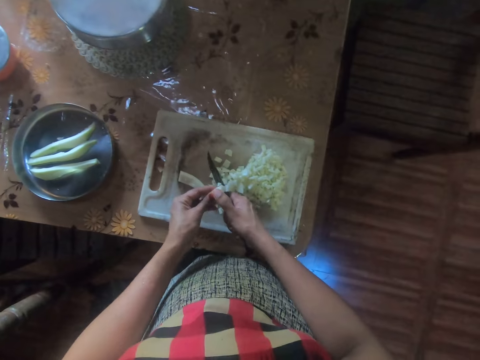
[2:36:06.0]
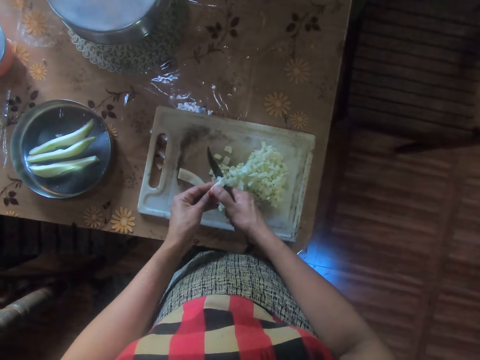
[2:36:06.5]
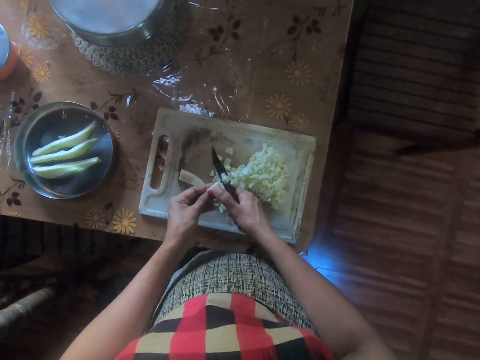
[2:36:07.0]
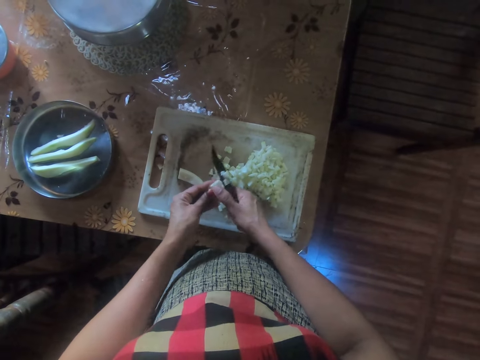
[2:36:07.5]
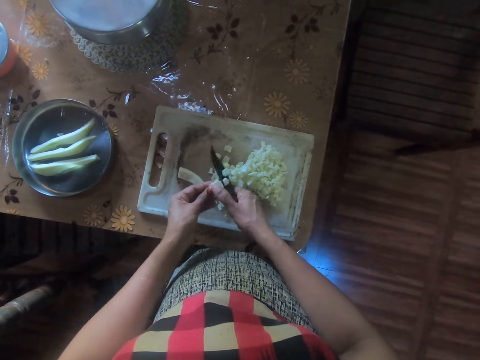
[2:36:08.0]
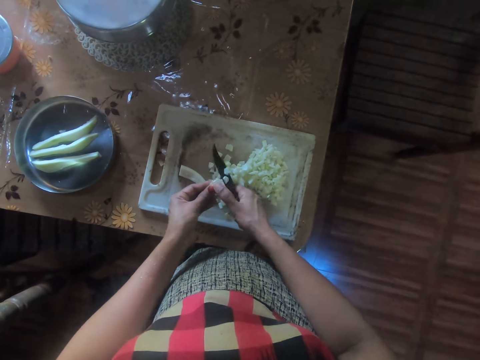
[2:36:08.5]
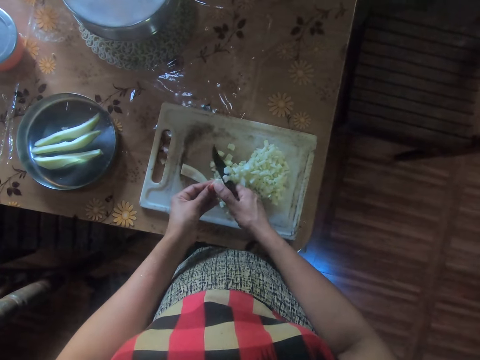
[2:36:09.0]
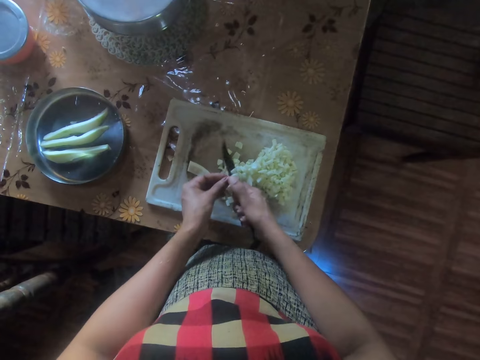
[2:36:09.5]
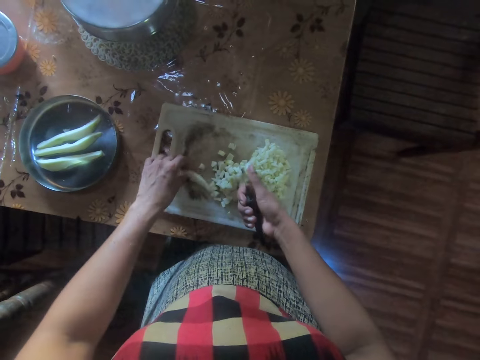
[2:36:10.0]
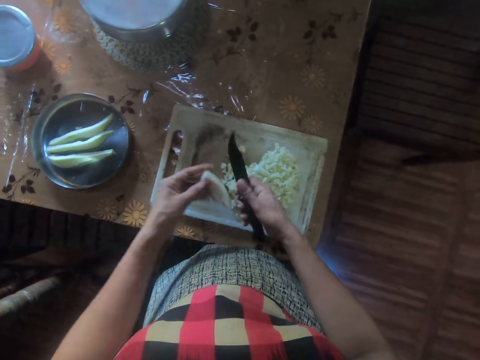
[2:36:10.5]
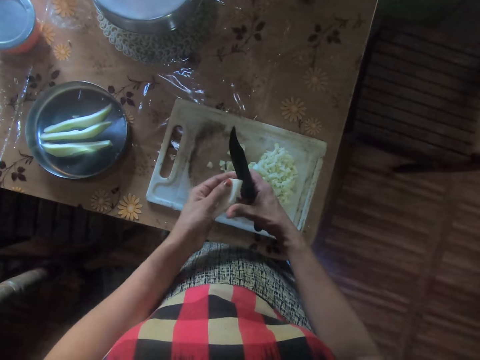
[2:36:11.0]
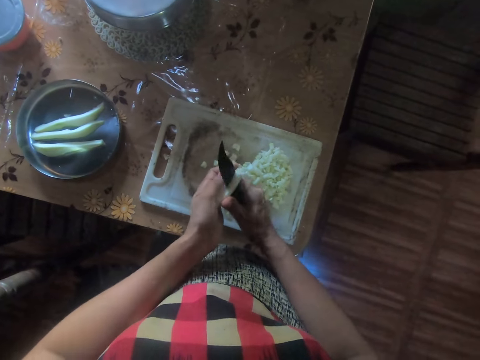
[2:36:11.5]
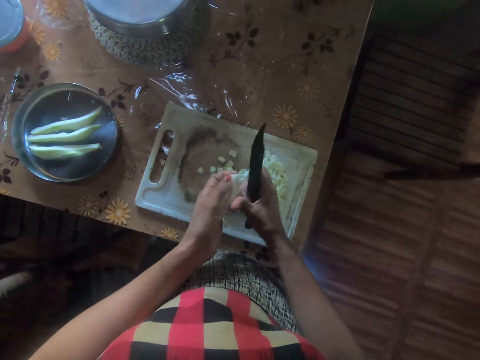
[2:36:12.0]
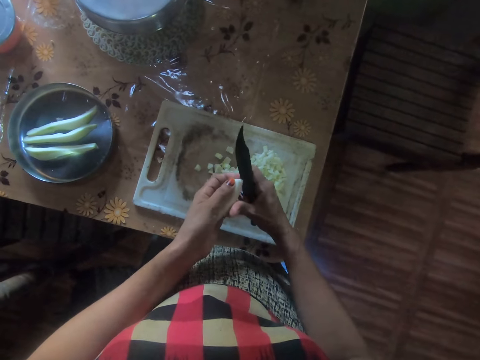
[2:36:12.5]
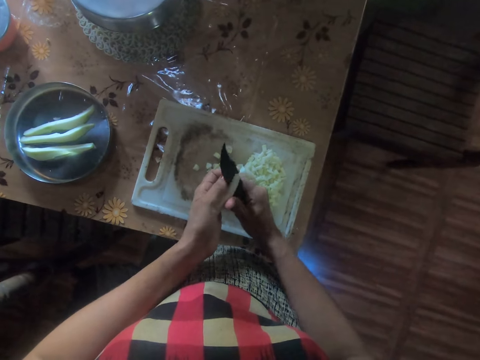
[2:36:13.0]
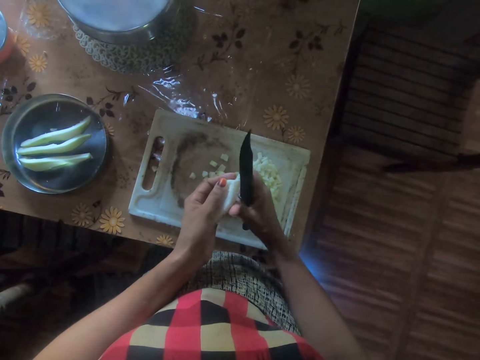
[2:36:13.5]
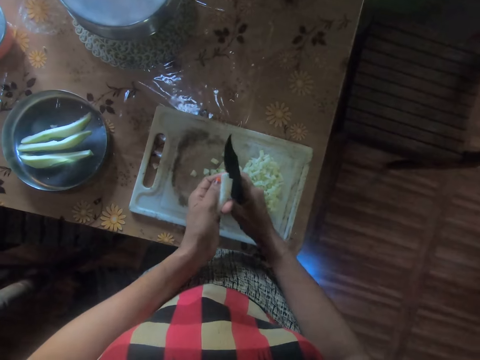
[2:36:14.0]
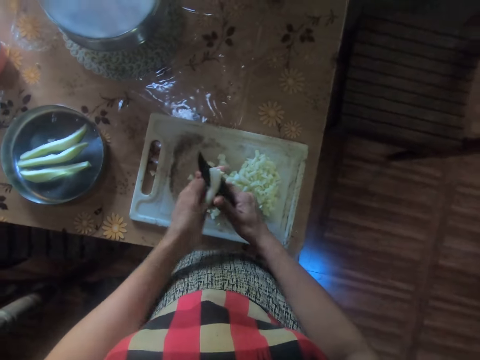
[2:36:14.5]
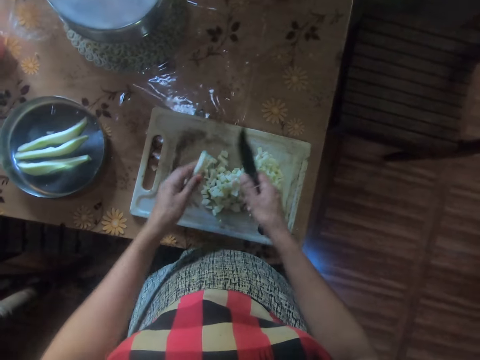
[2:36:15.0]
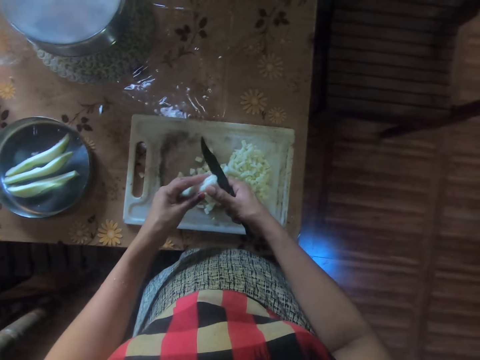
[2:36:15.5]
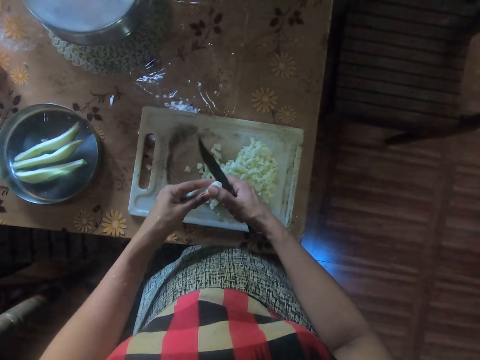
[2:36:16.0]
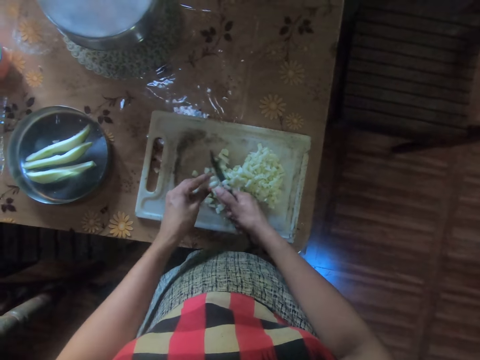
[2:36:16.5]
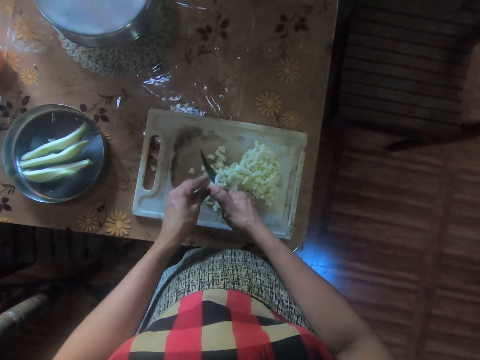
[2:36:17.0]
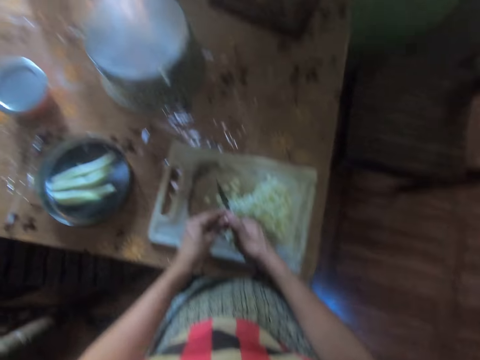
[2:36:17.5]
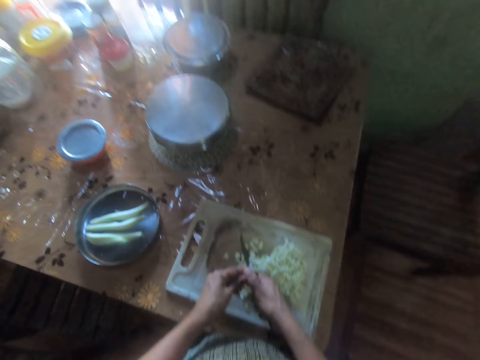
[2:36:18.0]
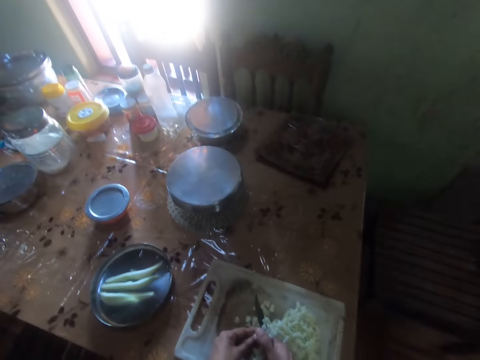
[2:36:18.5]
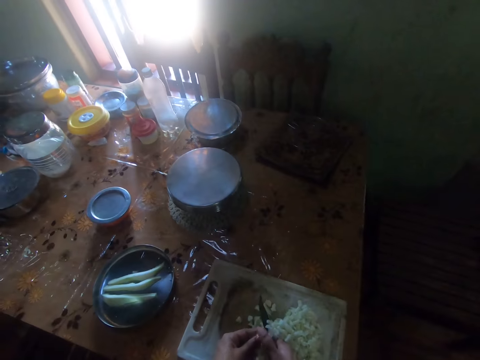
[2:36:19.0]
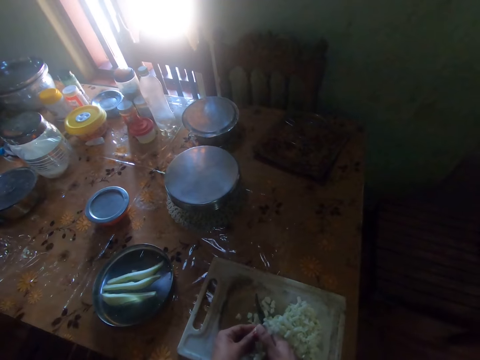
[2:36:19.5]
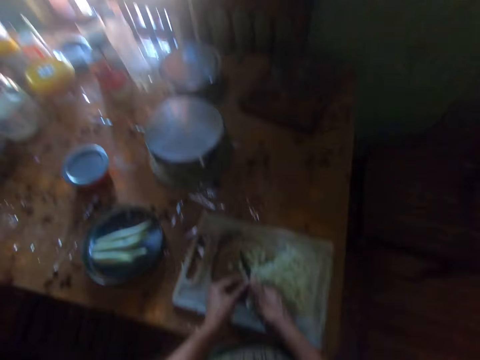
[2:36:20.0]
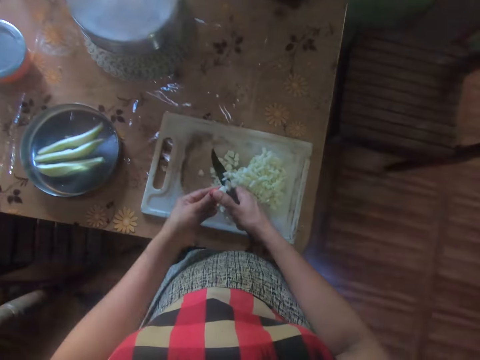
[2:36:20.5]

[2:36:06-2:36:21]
The camera wearer cuts something with a knife. She removes chopped yam from the knife in her right hand. She takes the yam on the chopping board with her left hand. She cuts the yam with the knife.

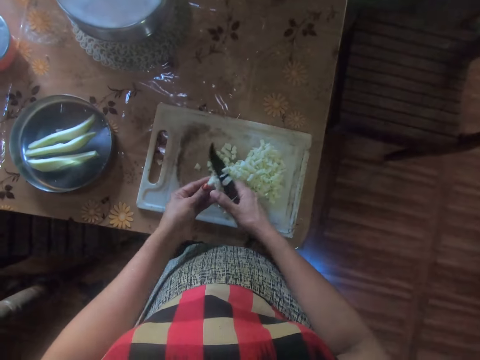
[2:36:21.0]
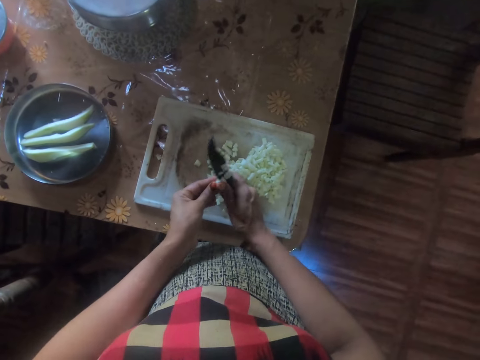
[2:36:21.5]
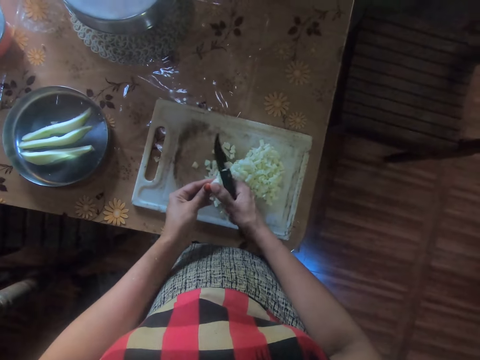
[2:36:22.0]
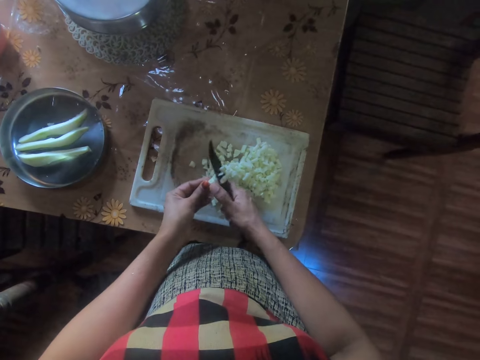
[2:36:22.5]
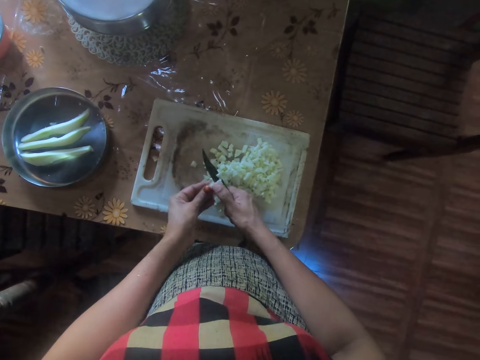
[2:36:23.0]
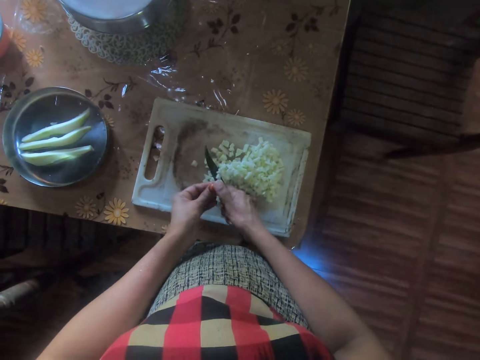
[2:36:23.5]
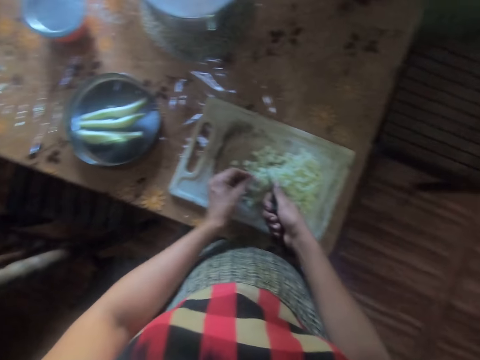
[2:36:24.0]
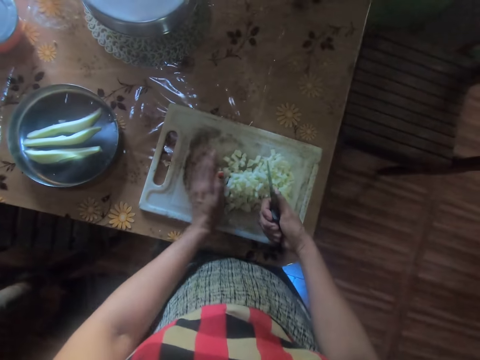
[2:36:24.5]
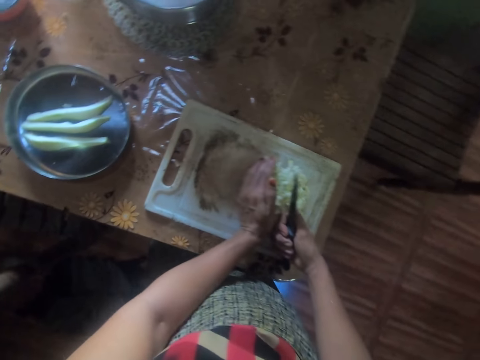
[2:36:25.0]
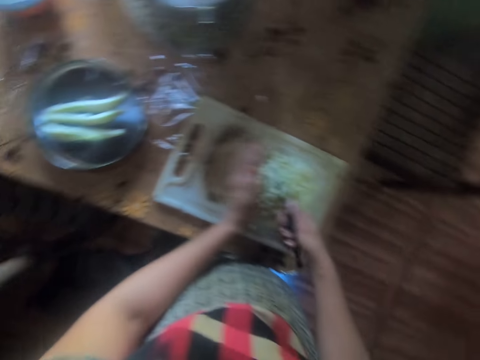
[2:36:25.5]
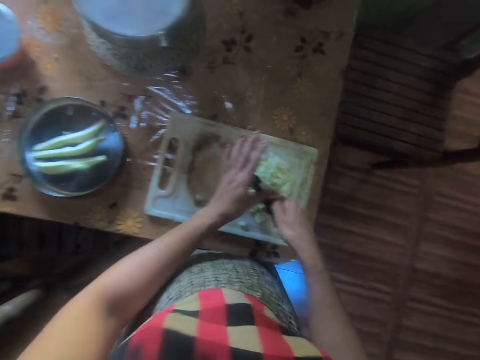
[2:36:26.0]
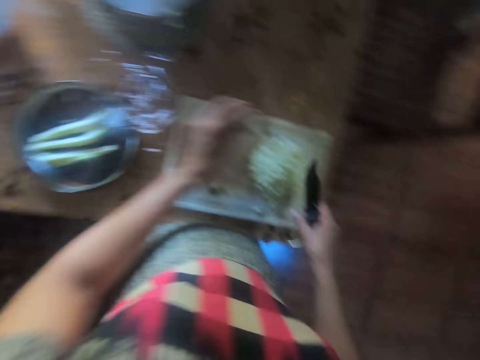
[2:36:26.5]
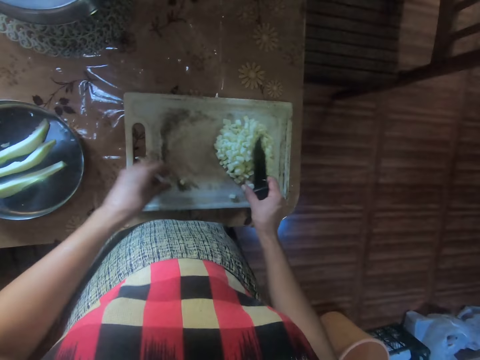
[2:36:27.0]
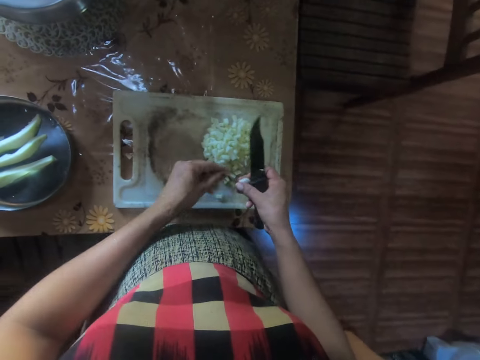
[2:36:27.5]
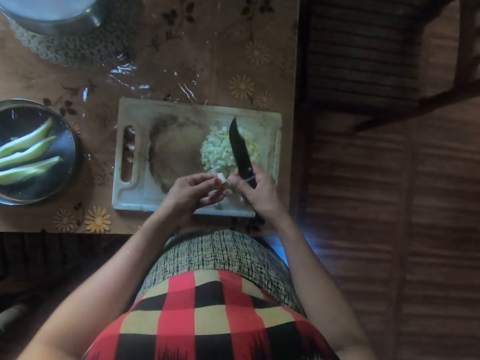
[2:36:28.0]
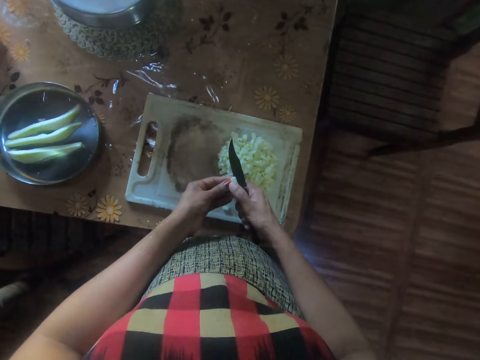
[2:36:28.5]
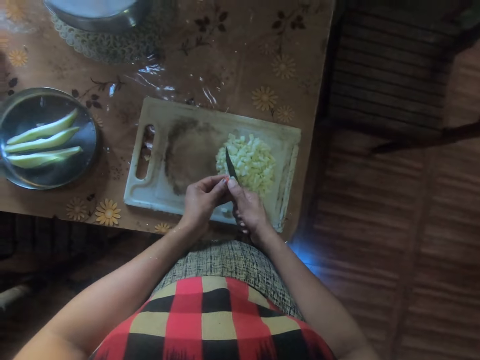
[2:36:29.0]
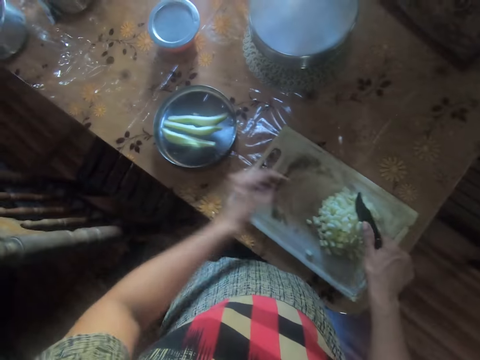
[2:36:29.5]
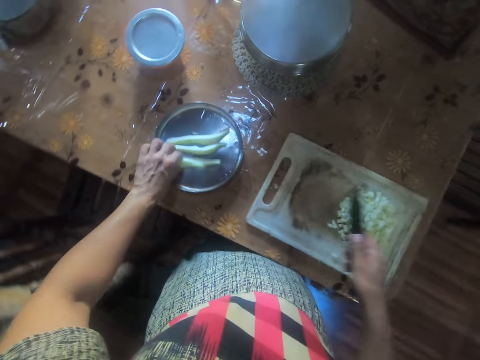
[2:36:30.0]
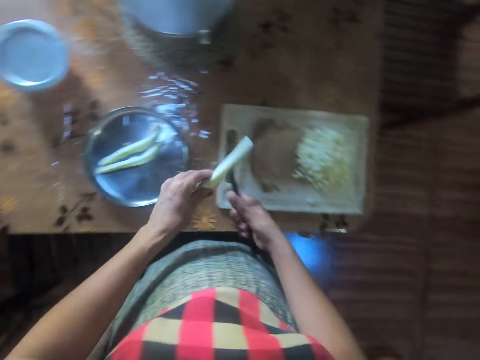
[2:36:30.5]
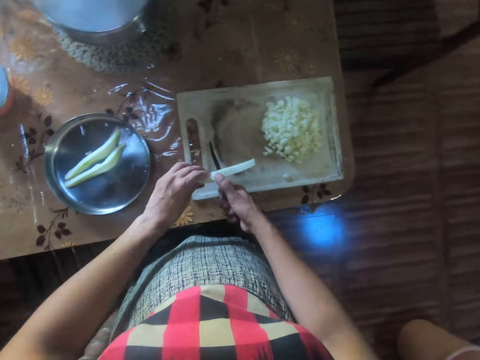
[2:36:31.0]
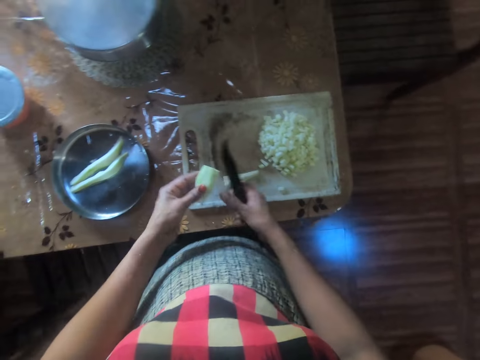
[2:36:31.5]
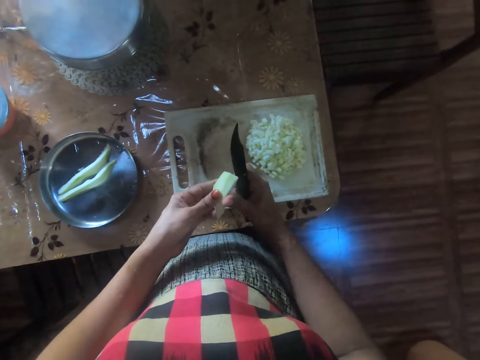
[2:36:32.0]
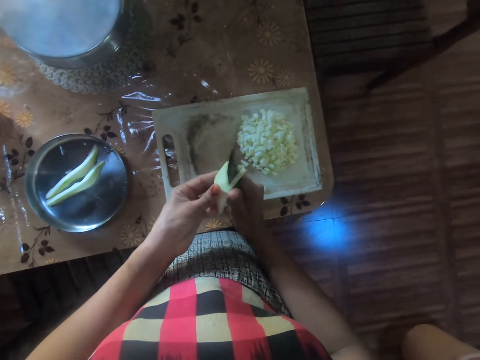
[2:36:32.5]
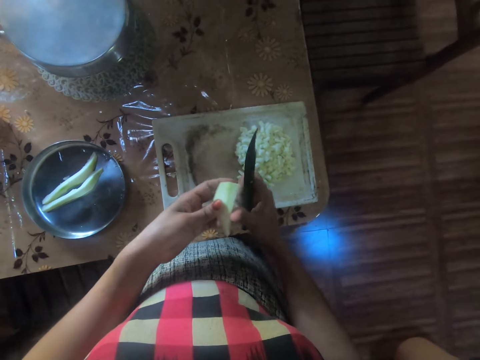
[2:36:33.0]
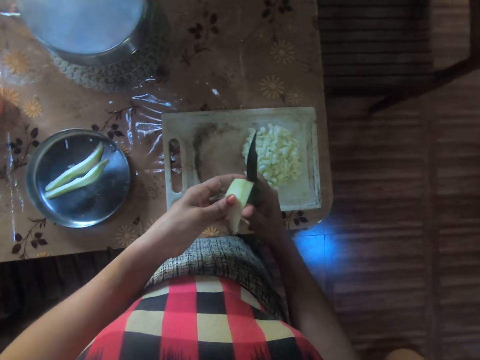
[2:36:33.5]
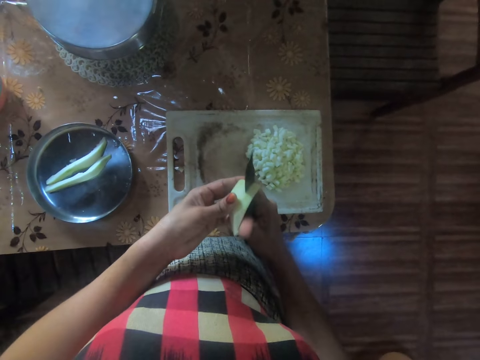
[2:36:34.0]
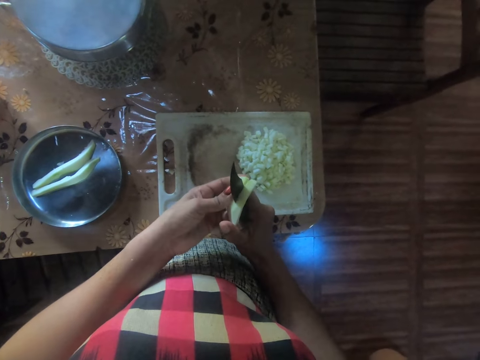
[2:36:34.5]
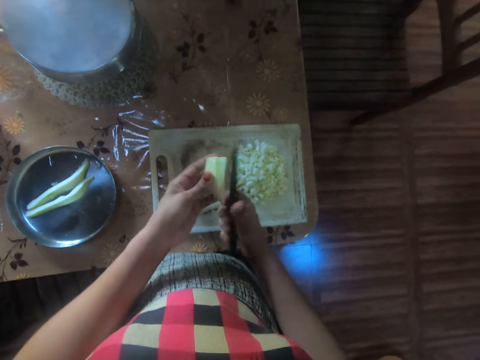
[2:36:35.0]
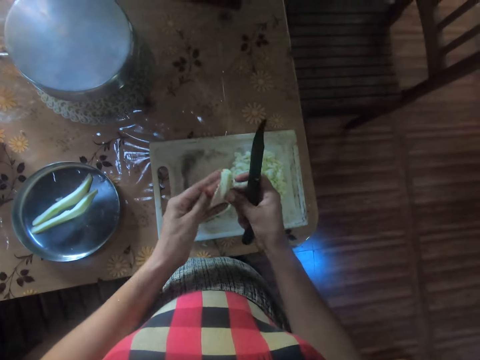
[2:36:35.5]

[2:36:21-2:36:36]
The camera wearer uses her left hand to move the chopped yam on the chopping board. She wipes the particles of something on the knife with her fingers. She takes a piece of yam from the chopping board with her left hand. She turns the particle of something to the left hand. She holds the piece of yam with both hands. She cuts the piece of yam on the chopping board. She takes a piece of yam from the chopping board with her left hand. She cuts the piece of yam in half with the knife. She cuts the yam with the knife.
